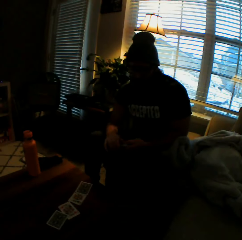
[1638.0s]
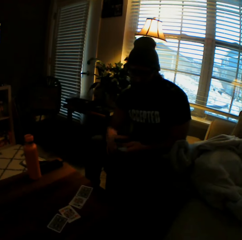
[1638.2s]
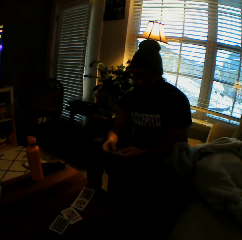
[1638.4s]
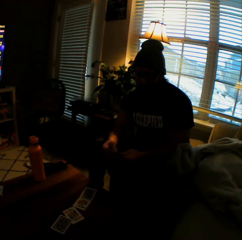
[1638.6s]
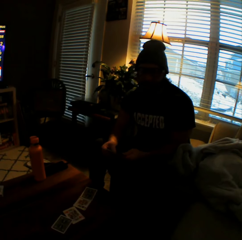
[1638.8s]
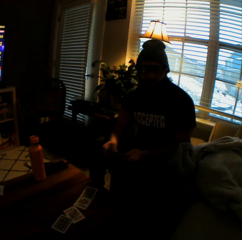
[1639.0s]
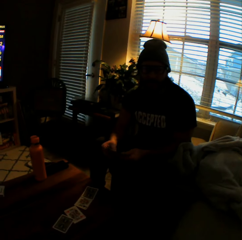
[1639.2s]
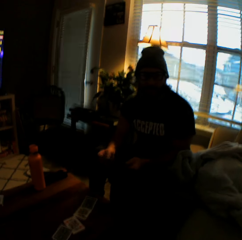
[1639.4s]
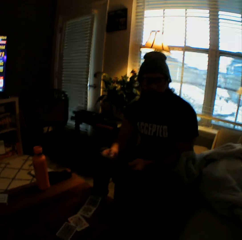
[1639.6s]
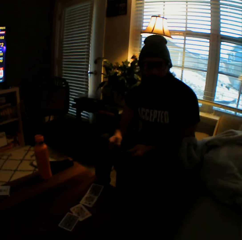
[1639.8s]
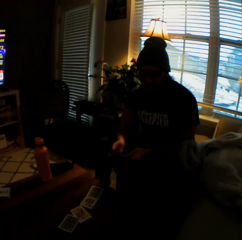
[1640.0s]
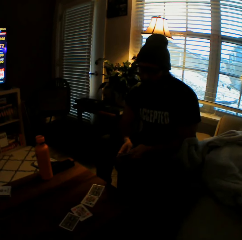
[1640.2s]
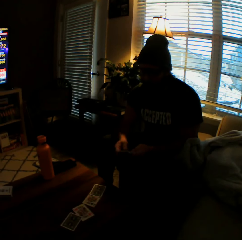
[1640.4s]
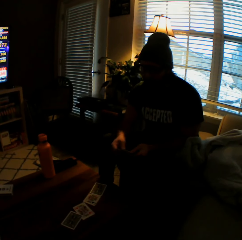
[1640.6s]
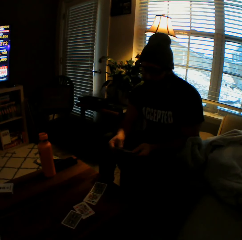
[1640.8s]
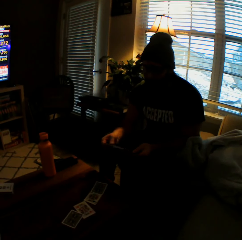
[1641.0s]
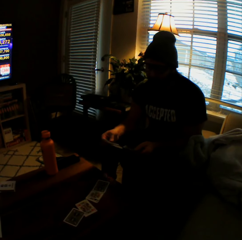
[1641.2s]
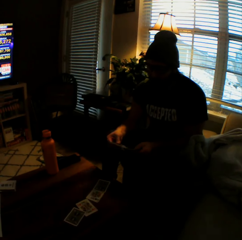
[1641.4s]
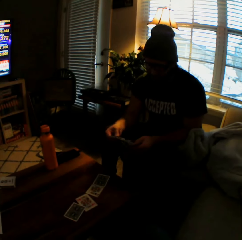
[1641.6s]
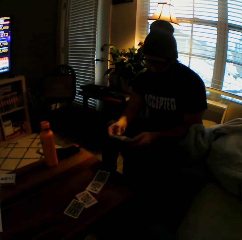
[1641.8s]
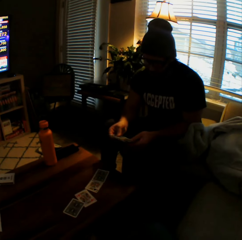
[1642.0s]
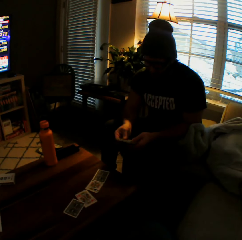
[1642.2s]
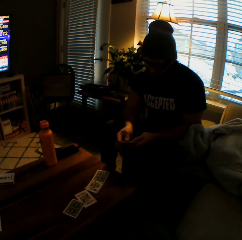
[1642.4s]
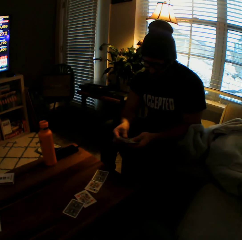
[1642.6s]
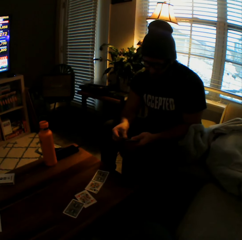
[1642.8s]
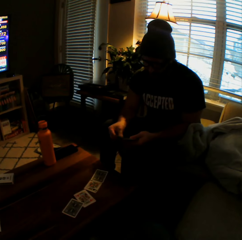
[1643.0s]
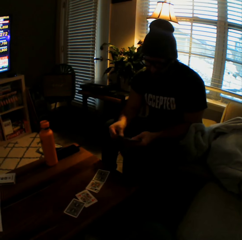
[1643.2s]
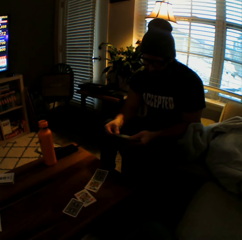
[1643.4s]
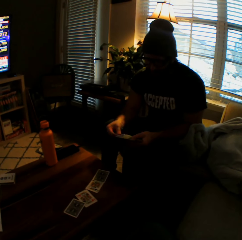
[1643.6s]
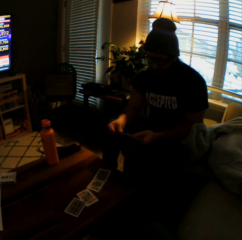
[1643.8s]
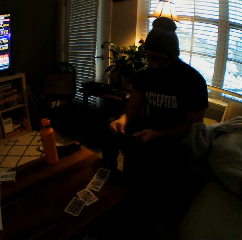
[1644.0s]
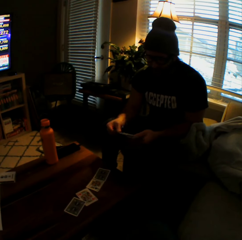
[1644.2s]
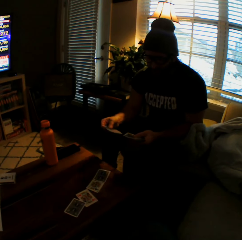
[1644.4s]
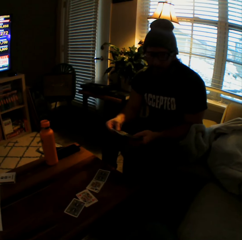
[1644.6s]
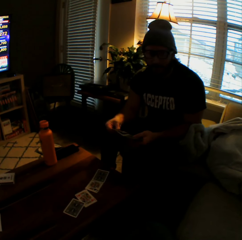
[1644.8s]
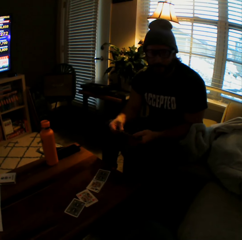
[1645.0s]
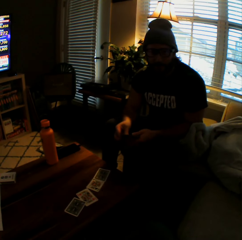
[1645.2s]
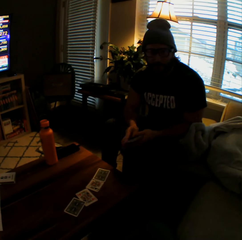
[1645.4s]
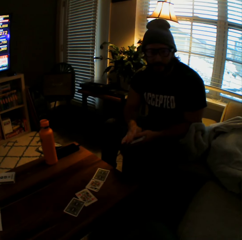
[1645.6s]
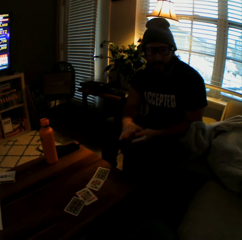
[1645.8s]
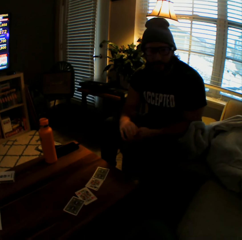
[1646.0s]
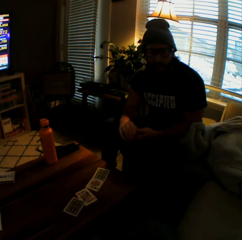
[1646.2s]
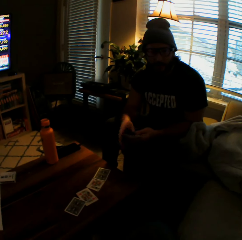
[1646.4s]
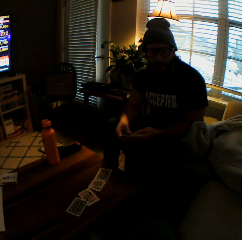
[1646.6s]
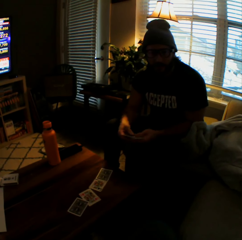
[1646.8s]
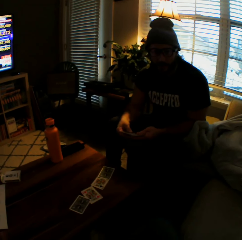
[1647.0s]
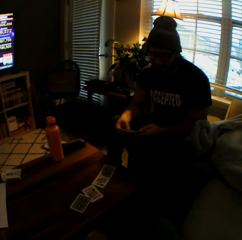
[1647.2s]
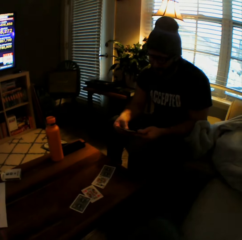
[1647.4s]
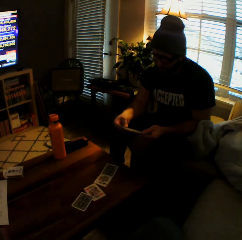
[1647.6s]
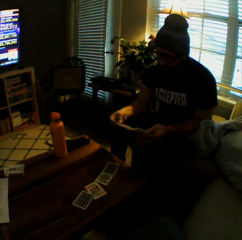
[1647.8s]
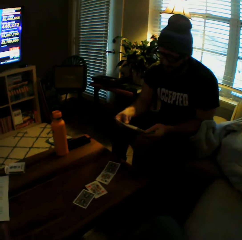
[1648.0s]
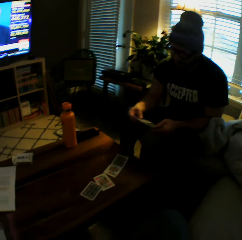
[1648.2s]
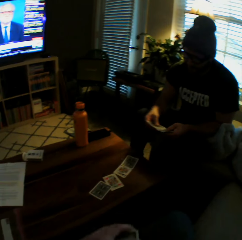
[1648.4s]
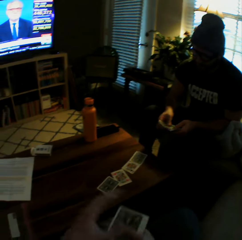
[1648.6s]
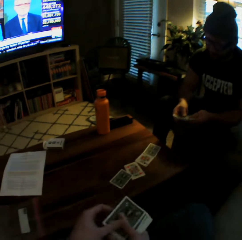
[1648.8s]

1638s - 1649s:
The camera wearer interacts with the man.

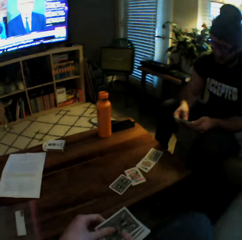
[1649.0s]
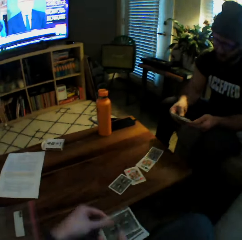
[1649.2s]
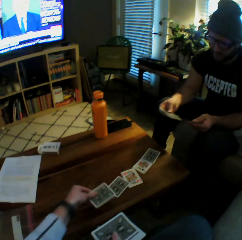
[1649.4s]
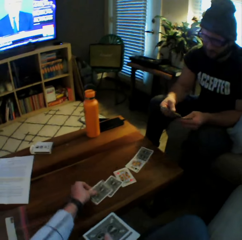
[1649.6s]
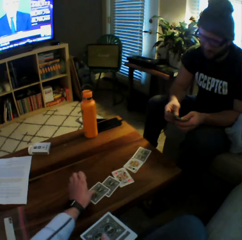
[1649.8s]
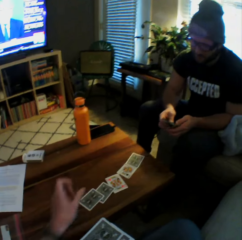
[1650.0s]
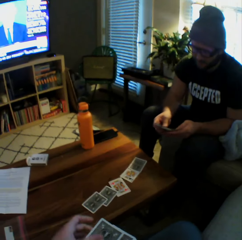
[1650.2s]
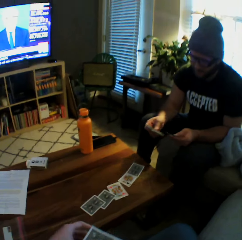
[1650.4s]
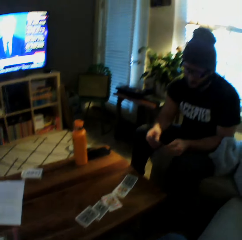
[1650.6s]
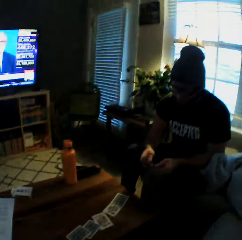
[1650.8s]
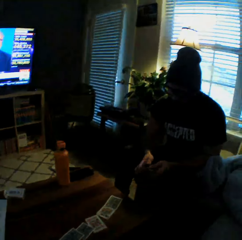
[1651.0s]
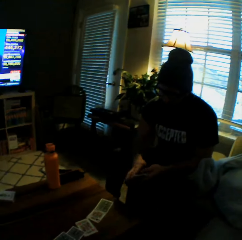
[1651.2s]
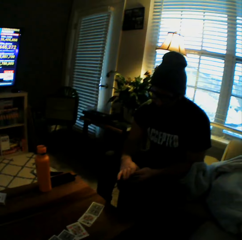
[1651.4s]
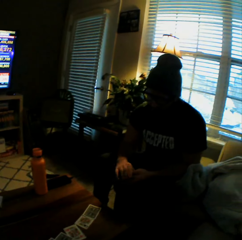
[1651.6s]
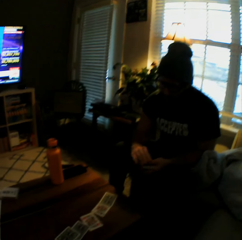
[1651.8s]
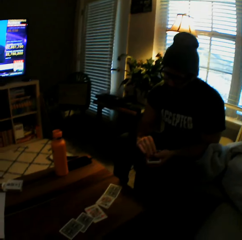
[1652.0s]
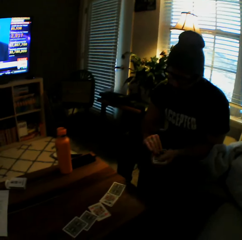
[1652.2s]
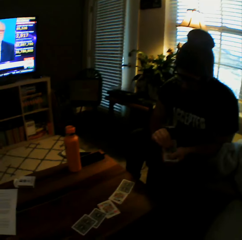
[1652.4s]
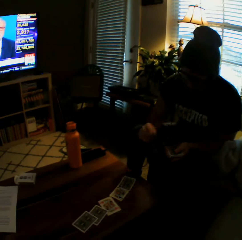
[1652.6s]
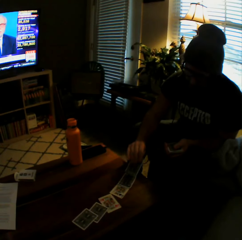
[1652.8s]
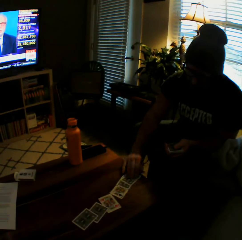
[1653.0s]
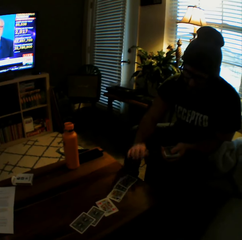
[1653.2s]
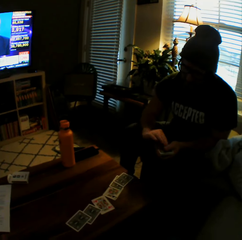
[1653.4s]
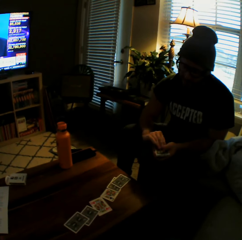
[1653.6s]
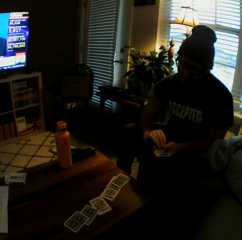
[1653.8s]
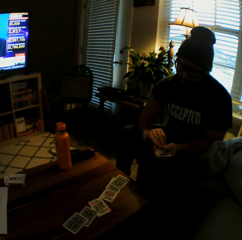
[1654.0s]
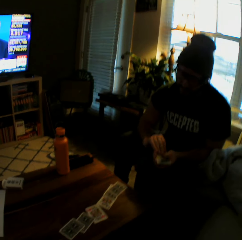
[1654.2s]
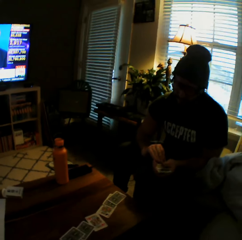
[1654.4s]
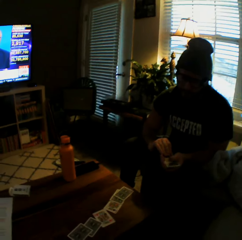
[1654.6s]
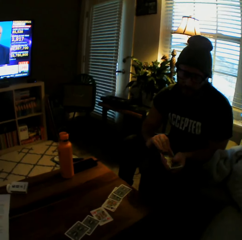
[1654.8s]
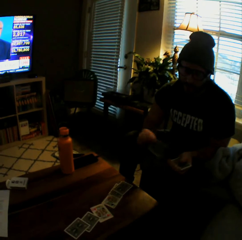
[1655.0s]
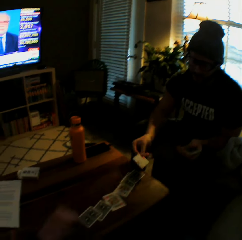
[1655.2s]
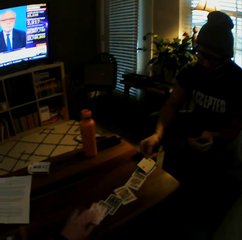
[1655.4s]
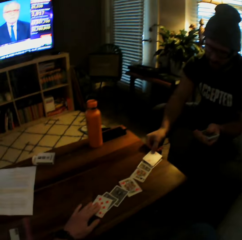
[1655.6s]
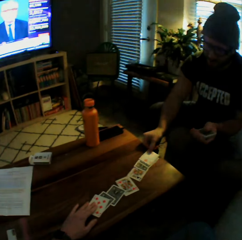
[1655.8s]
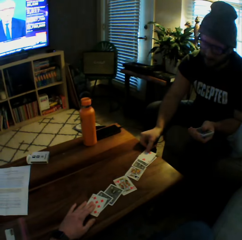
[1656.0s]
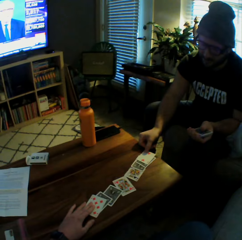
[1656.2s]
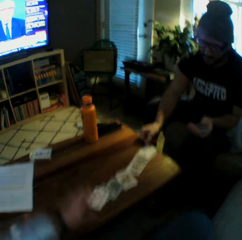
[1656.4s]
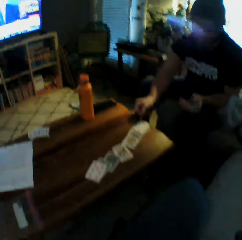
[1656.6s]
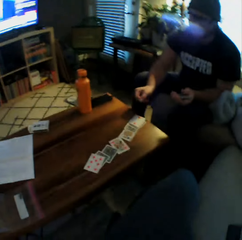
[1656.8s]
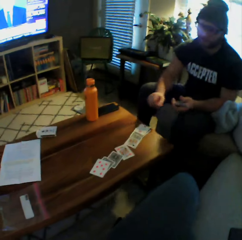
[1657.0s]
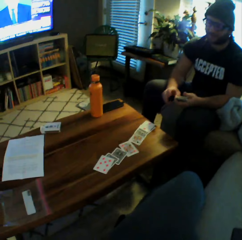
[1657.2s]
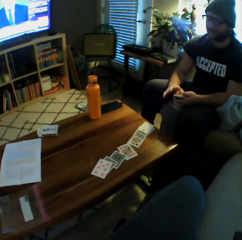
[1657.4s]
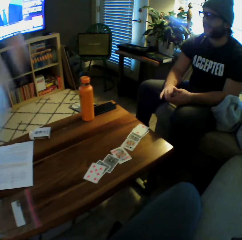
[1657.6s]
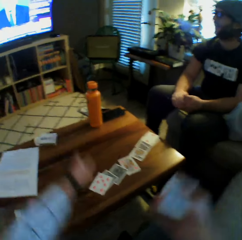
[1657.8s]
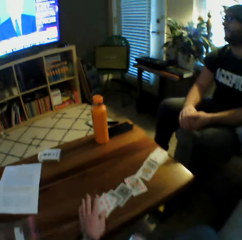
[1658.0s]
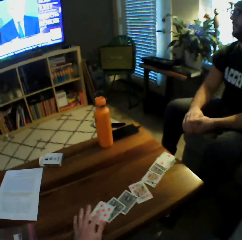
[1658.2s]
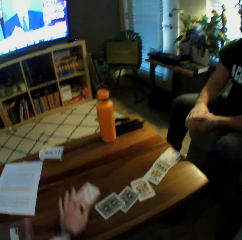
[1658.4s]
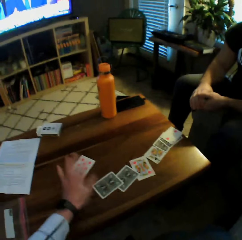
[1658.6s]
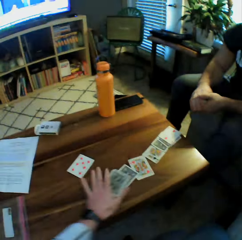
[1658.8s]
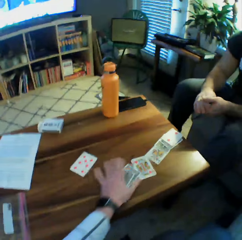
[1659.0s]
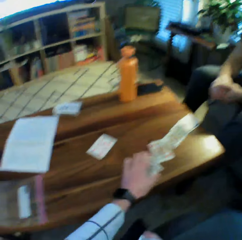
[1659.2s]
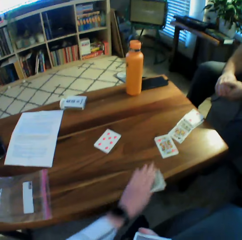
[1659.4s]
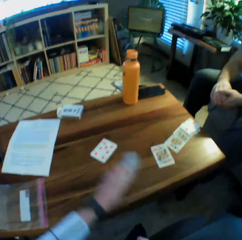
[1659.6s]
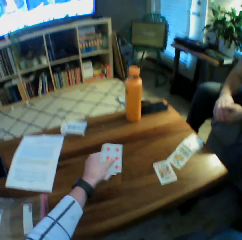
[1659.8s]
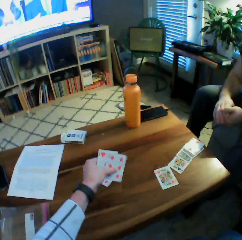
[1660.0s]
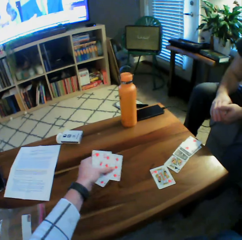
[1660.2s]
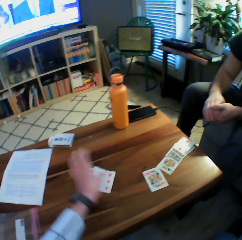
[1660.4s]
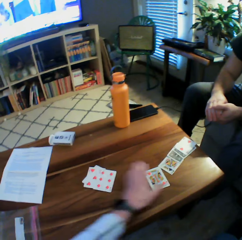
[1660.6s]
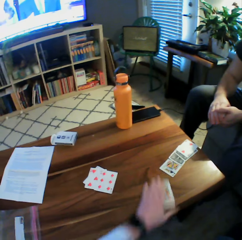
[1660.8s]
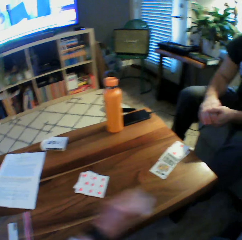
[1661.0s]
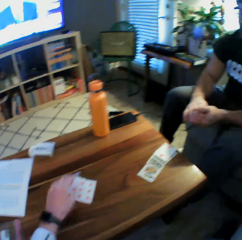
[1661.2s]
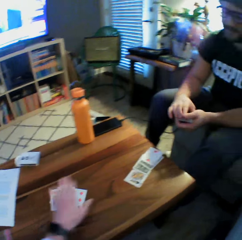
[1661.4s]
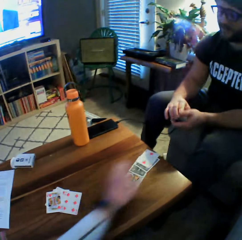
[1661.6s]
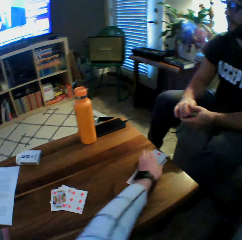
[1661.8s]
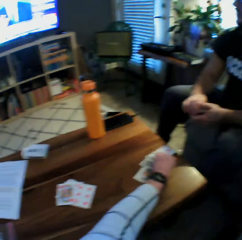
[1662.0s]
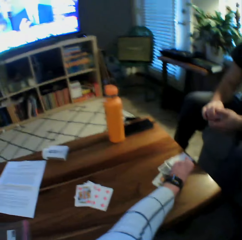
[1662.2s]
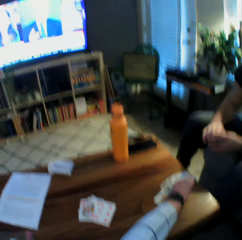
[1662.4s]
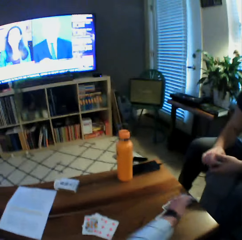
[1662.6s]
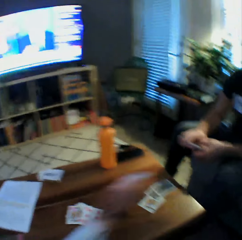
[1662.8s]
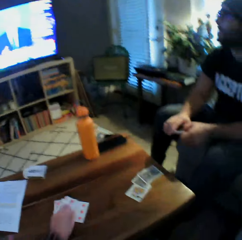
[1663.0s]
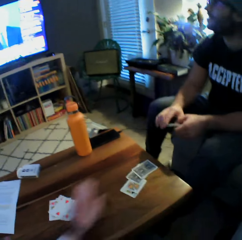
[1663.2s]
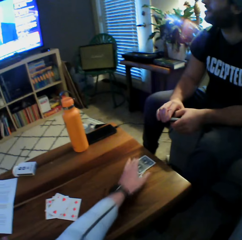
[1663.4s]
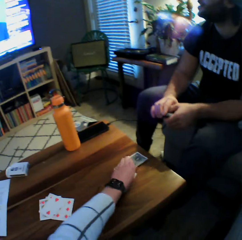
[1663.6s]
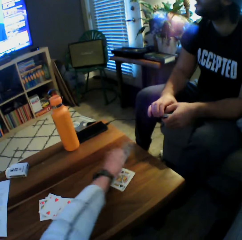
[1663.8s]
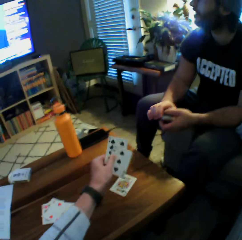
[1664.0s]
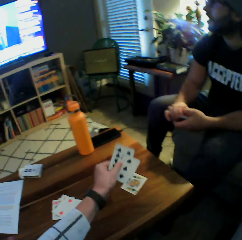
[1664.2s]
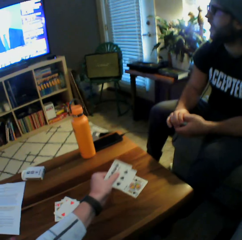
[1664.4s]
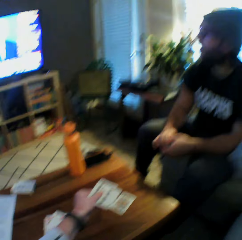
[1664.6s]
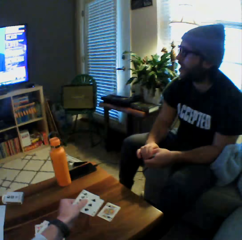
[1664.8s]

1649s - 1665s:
The camera wearer drops a card on the table with his left hand. The man plays a card game with the camera wearer. The man drops another card on the table with his right hand and holds the cards with both hands. The camera wearer drops another card on the table with his right hand. The man drops another card on the table with his left hand. The camera wearer raises her left hand. They lower both hands. They move the card on the table with her left hand. They arrange the playing cards on the table. They pick up some cards from the table with her left hand and drop the cards on the table with her left hand. They pick up another card from the table with her left hand and drop the card on the table with her left hand. They pick up another card from the table with her left hand and drop the card on the table with her left hand. They pick up two cards from the table with her left hand.

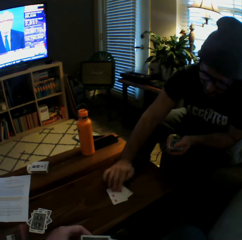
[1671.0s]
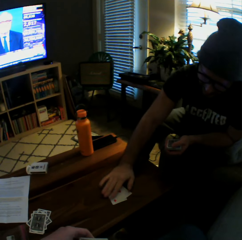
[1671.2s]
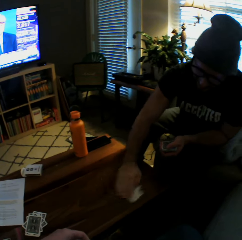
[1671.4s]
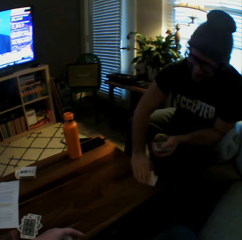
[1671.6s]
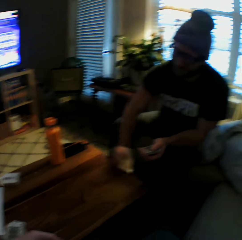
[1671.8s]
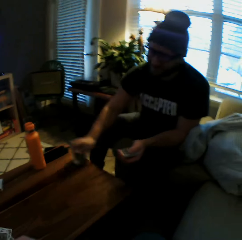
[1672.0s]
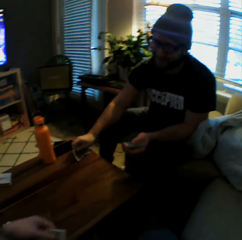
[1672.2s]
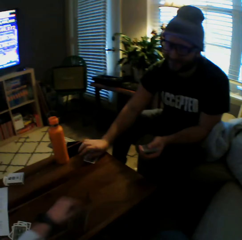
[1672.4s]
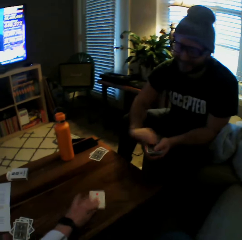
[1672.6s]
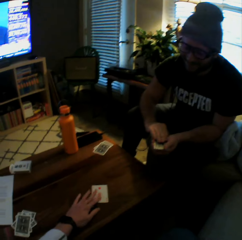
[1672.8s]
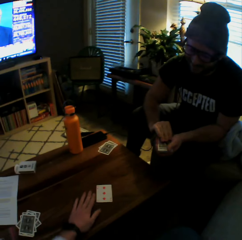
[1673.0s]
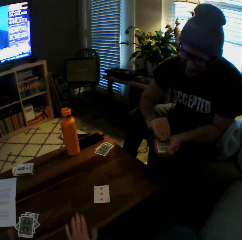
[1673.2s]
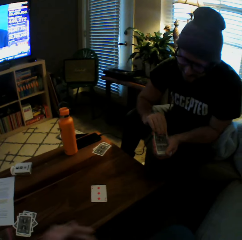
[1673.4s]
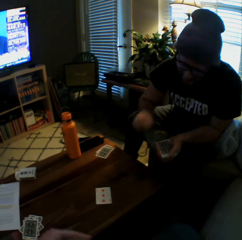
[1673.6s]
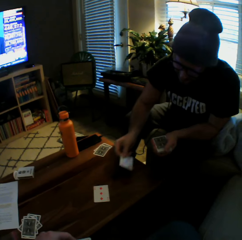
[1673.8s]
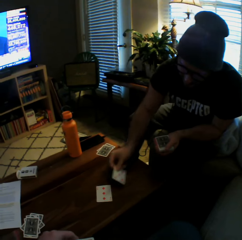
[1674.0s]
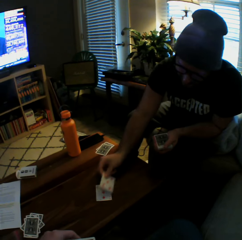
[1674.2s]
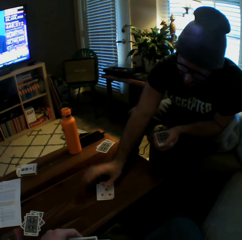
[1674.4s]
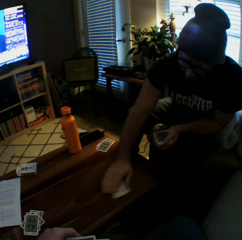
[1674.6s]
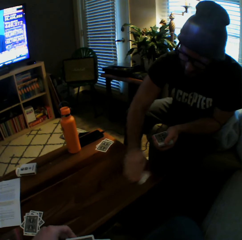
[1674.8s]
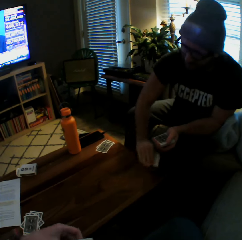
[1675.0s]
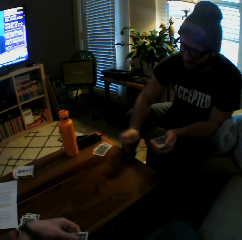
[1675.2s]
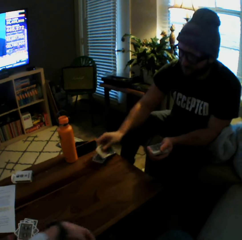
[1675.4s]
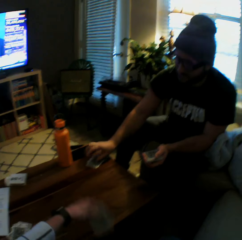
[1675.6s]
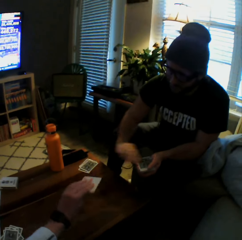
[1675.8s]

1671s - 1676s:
The man drops the card on another card on the table with his right hand, picks up the two cards from the table with his right hand, and drops the cards on the table with his right hand. The camera wearer drops another card on the table with her left hand. The man drops another card on the table with his right hand and picks up two cards from the table with his right hand.
